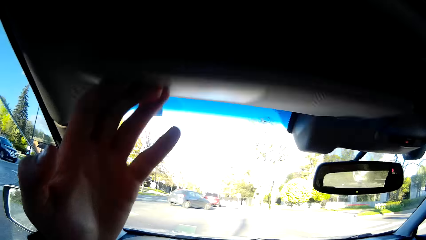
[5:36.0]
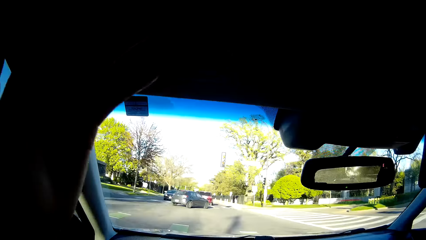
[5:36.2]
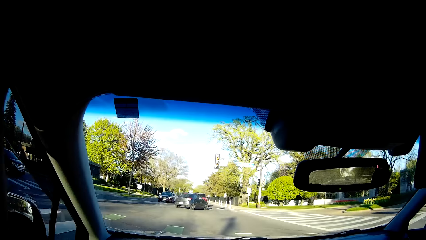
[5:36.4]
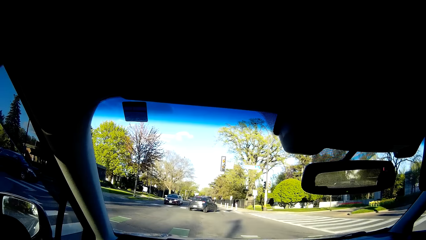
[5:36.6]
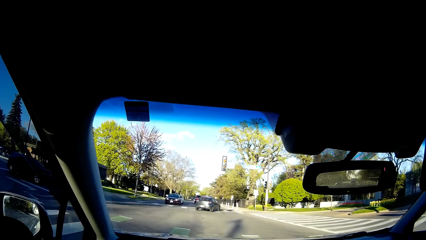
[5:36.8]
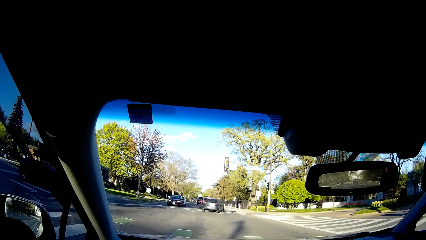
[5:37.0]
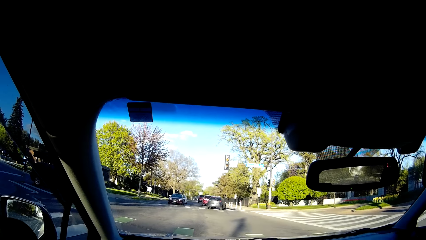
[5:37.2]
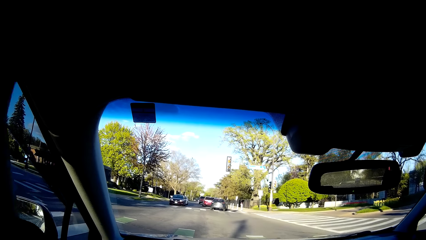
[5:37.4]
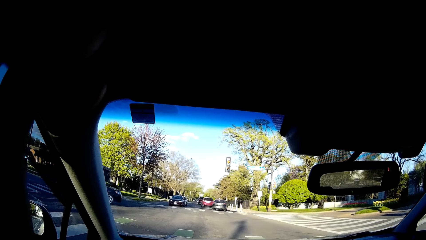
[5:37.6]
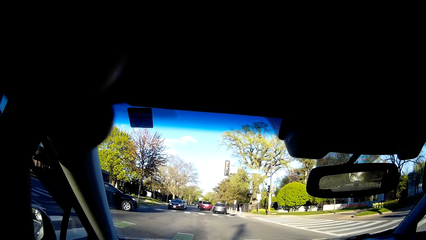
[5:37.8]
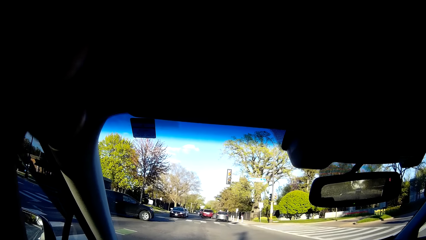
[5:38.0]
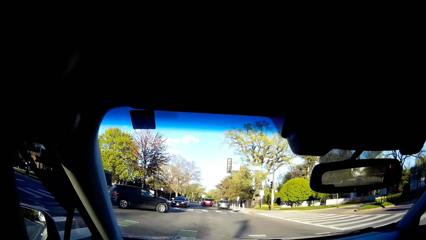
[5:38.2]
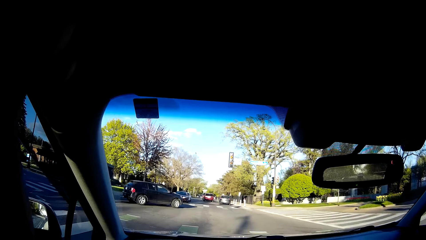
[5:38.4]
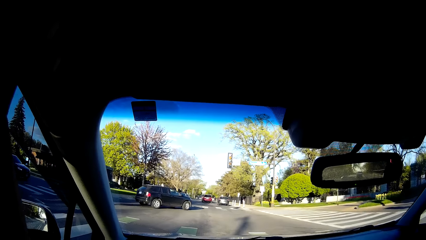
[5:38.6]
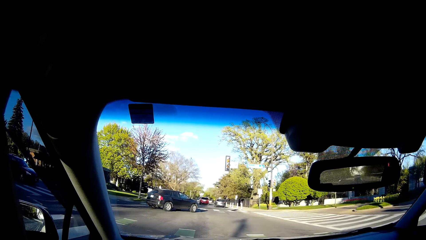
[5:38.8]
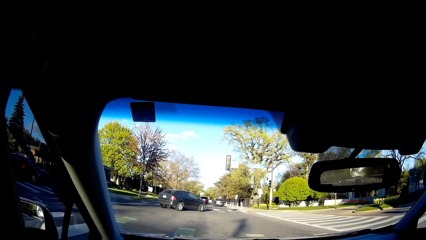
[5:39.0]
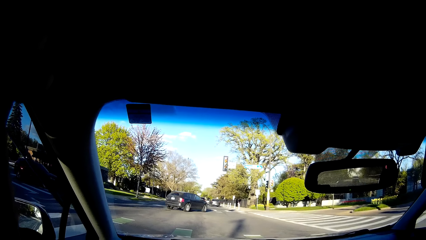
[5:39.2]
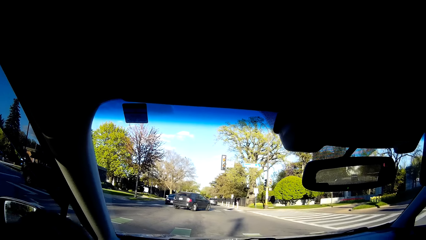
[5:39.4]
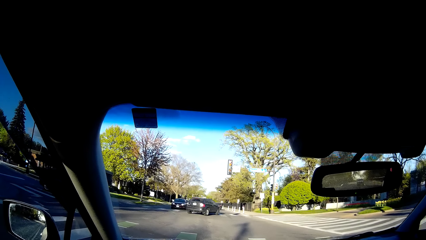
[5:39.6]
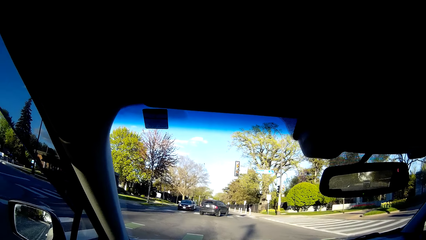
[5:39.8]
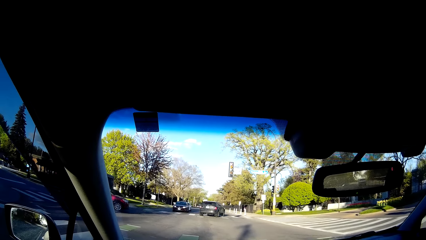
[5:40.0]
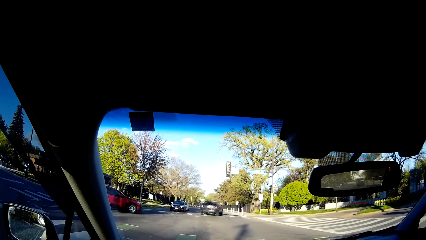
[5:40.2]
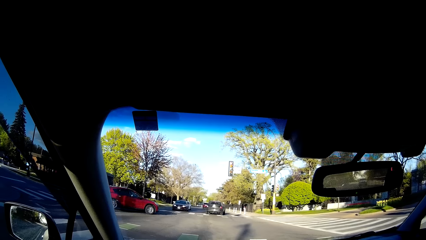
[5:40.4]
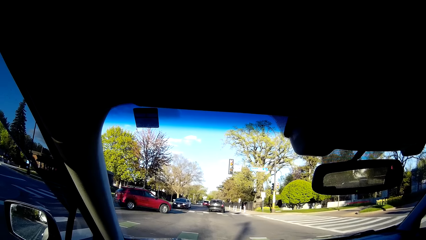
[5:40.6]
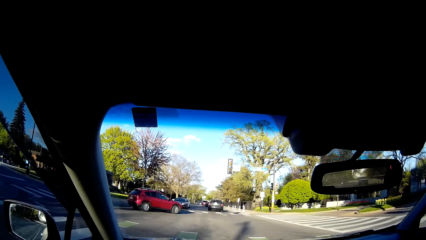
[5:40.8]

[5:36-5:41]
The camera wearer closes a sun visor of the car with his left hand.

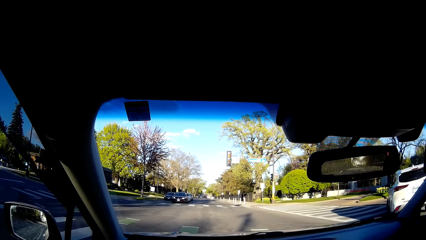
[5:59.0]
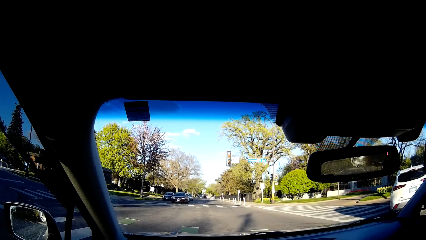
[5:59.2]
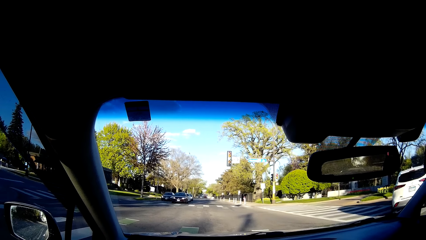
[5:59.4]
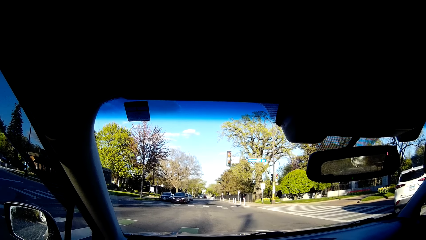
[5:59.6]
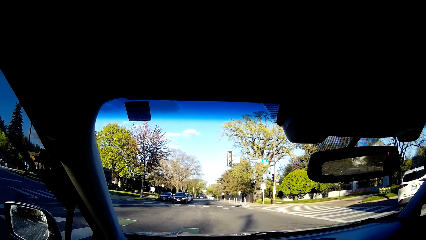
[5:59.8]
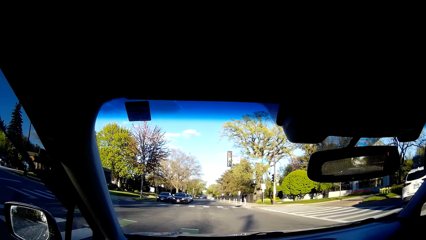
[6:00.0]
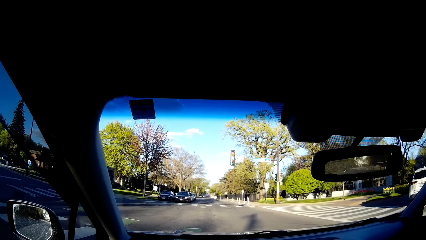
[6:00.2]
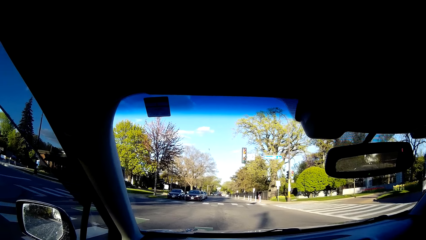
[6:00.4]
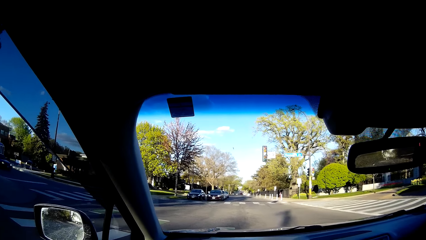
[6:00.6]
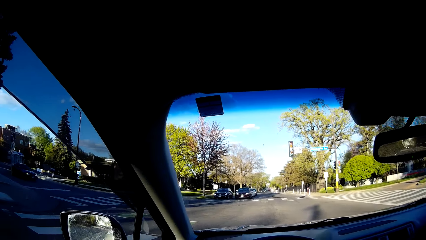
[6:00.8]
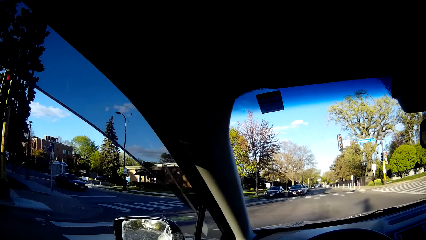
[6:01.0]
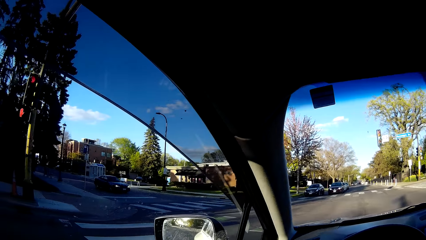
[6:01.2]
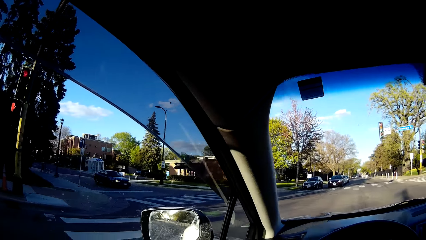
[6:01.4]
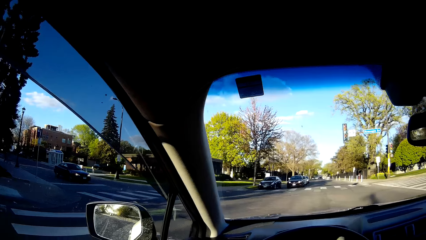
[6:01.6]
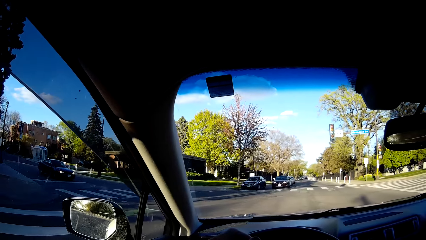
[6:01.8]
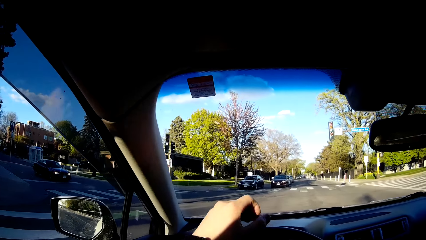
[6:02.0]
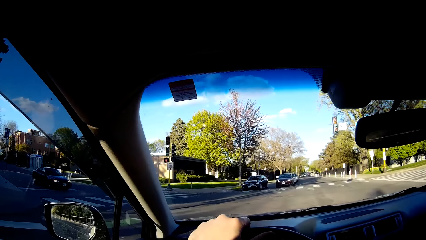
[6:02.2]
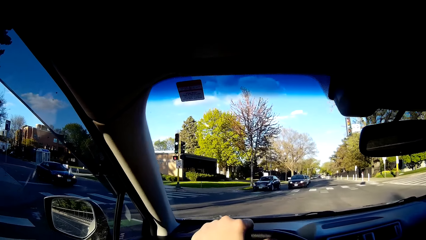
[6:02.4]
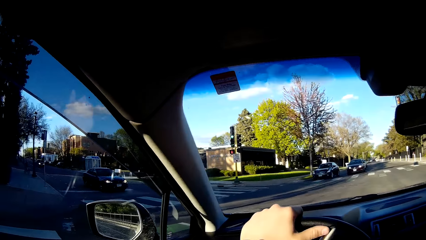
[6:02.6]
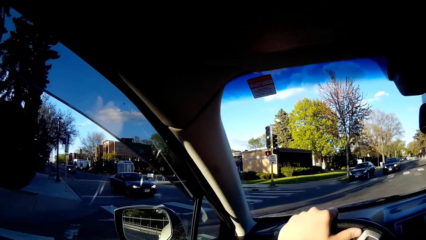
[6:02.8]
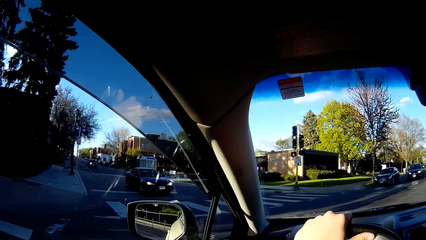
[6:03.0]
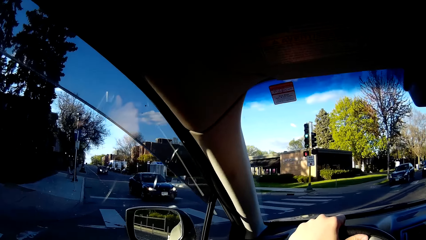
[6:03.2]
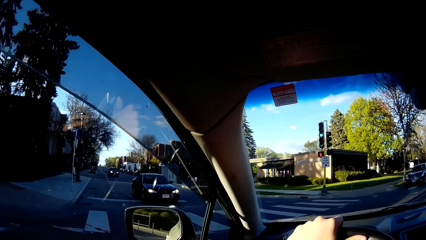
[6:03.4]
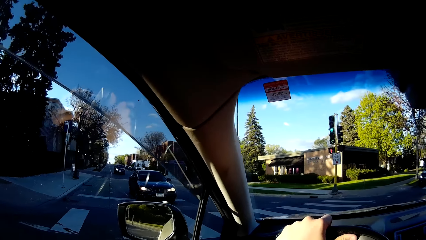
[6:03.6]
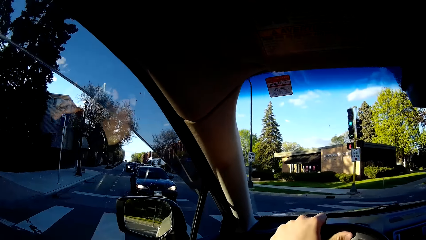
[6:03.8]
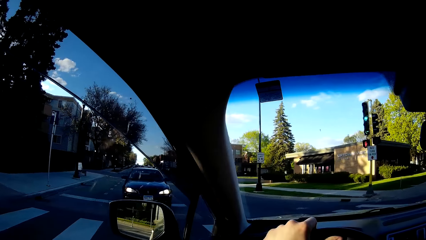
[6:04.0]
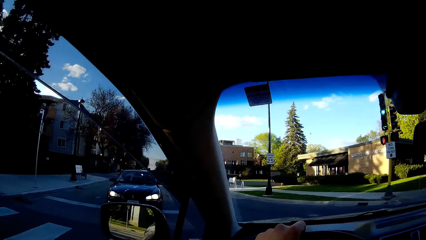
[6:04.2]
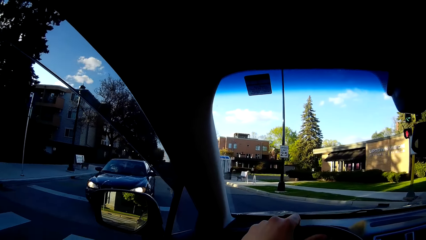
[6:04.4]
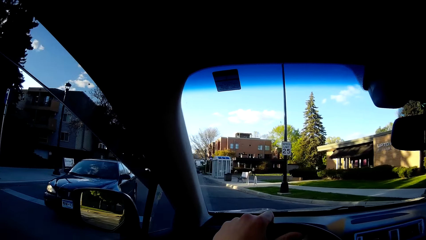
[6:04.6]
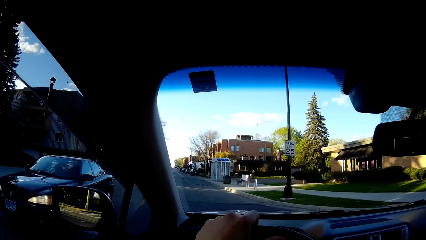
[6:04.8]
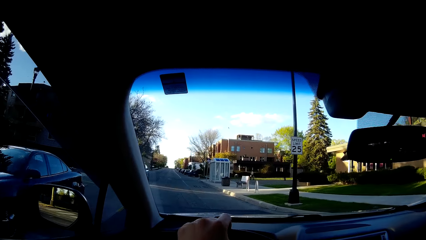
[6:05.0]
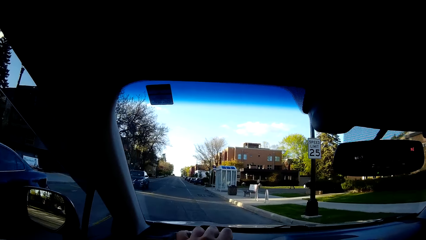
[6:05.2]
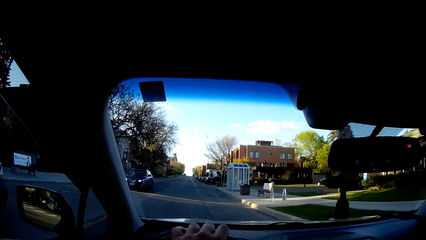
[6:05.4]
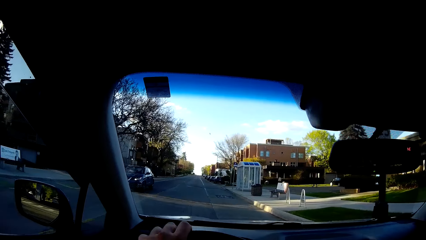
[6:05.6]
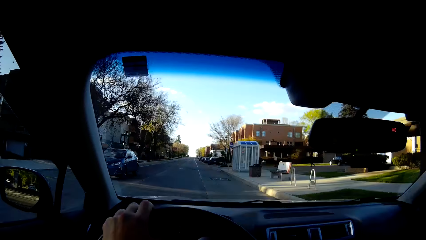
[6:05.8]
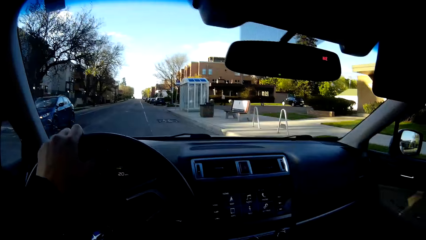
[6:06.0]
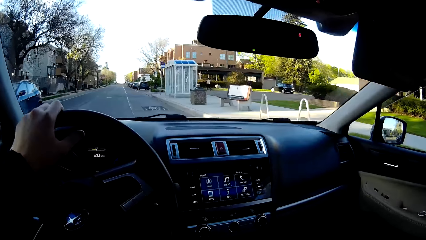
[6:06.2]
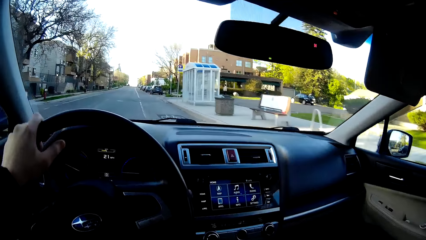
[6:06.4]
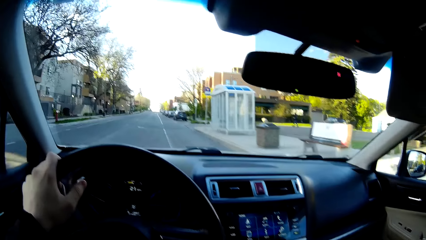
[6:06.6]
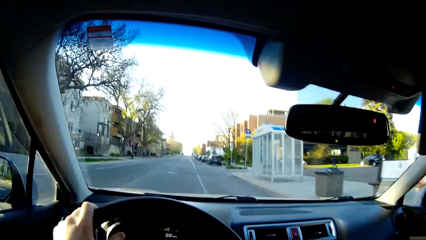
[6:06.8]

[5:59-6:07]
The camera wearer drives the car on the road.
